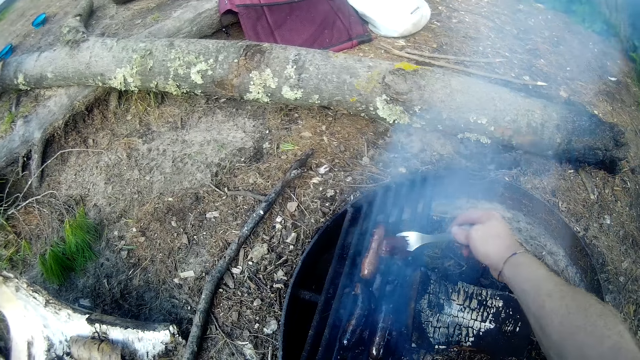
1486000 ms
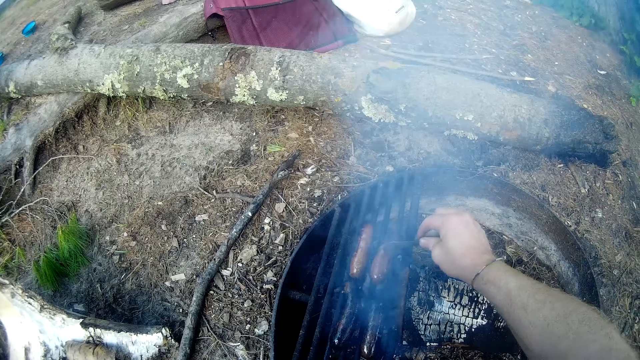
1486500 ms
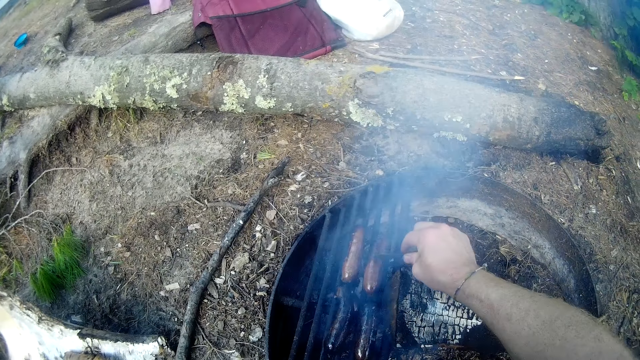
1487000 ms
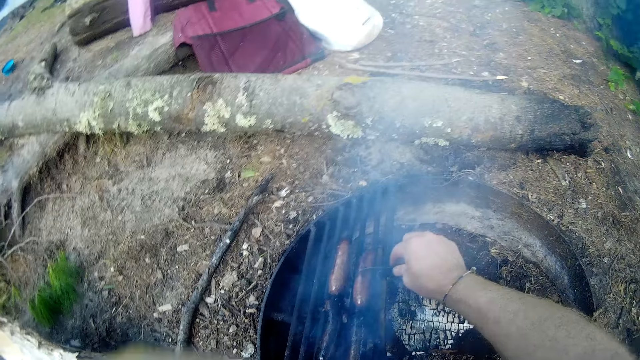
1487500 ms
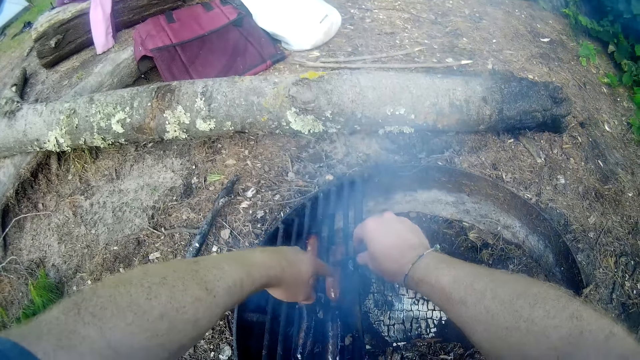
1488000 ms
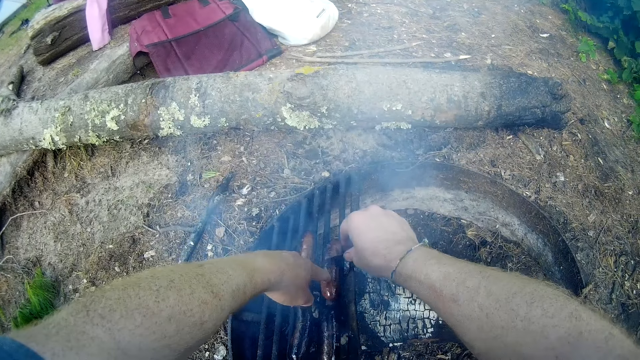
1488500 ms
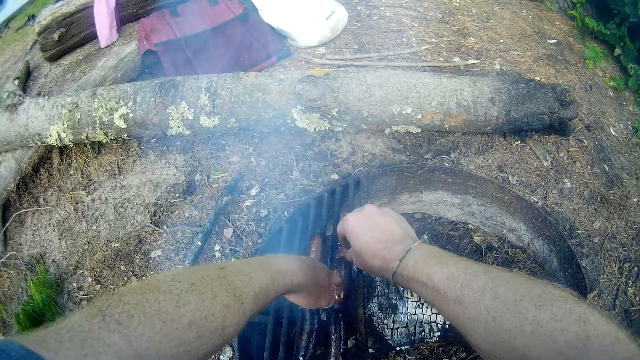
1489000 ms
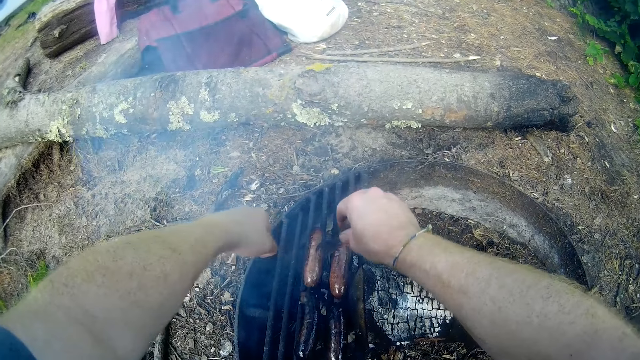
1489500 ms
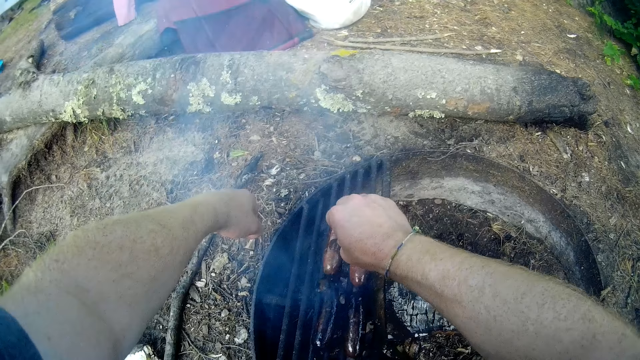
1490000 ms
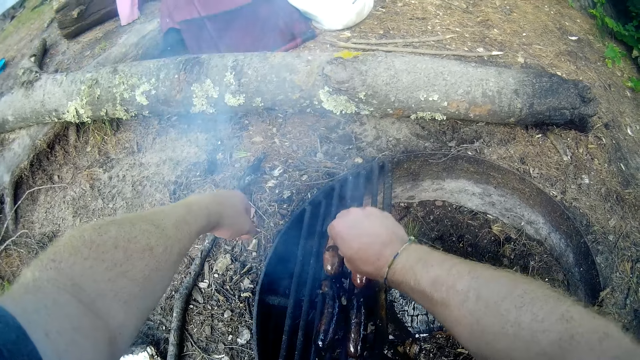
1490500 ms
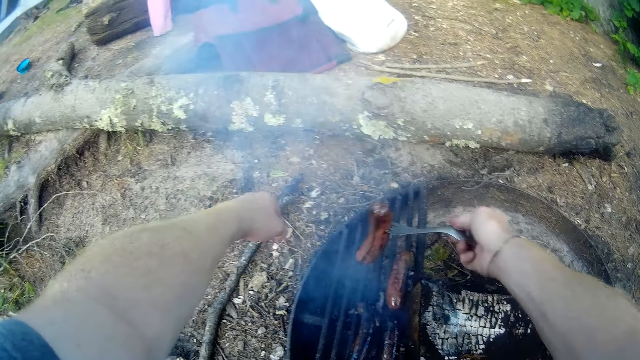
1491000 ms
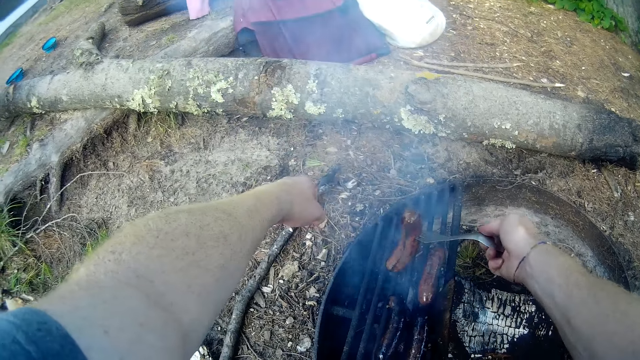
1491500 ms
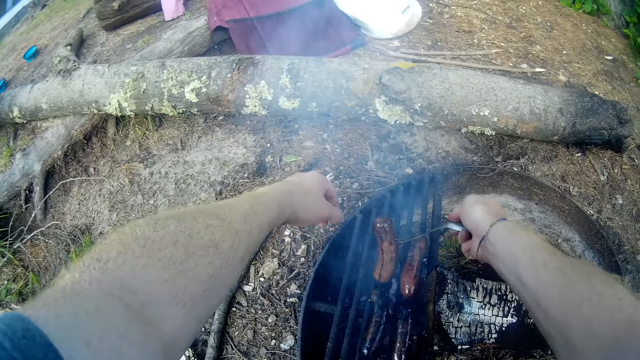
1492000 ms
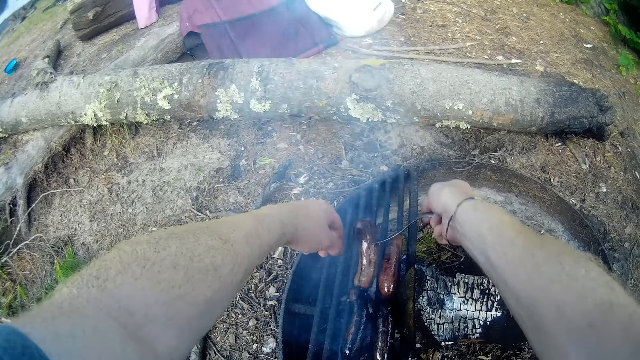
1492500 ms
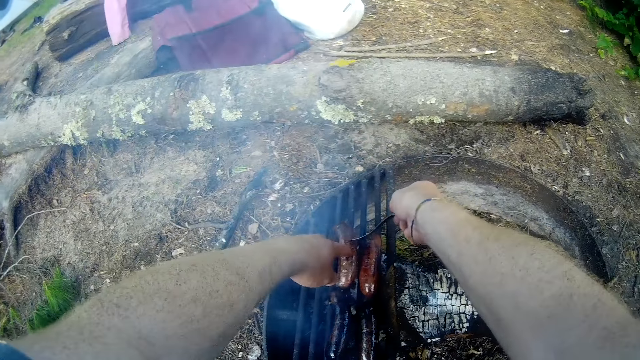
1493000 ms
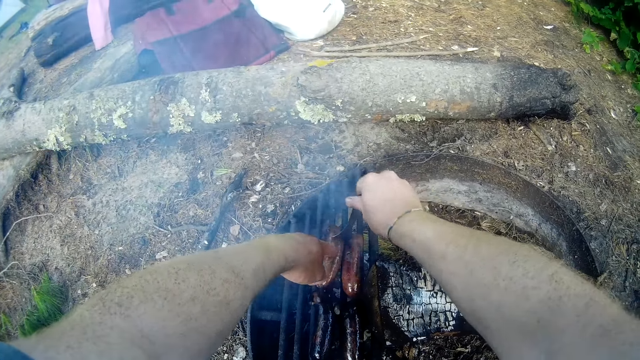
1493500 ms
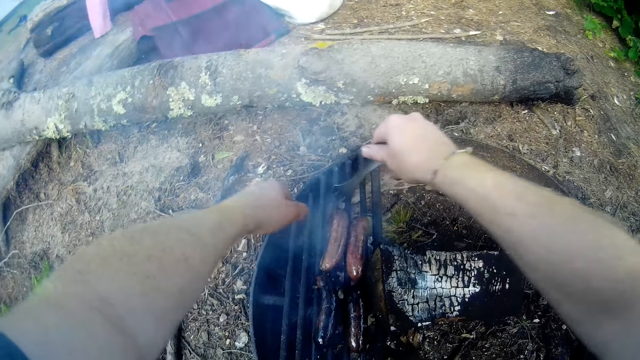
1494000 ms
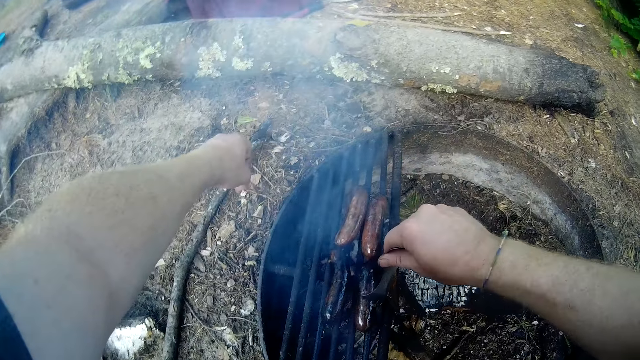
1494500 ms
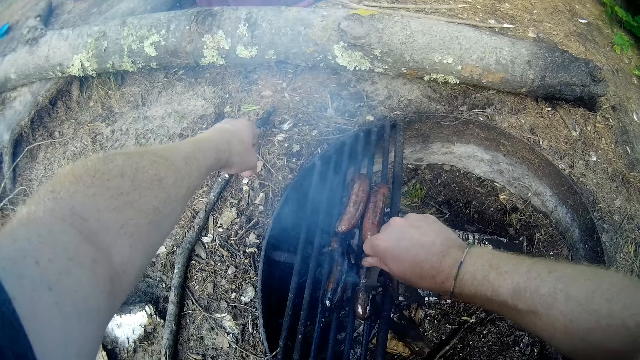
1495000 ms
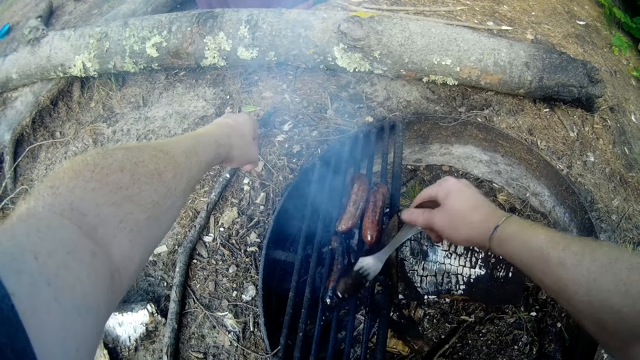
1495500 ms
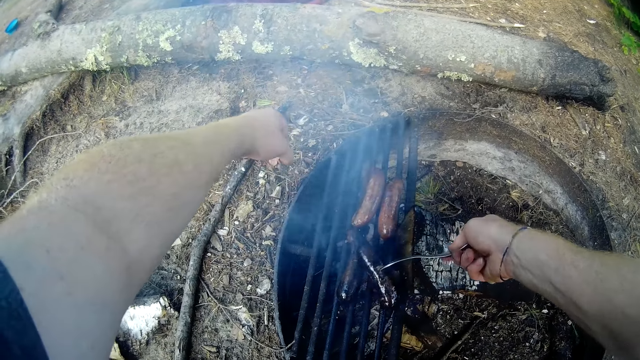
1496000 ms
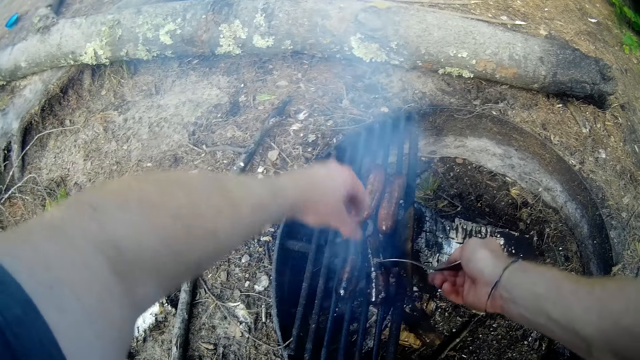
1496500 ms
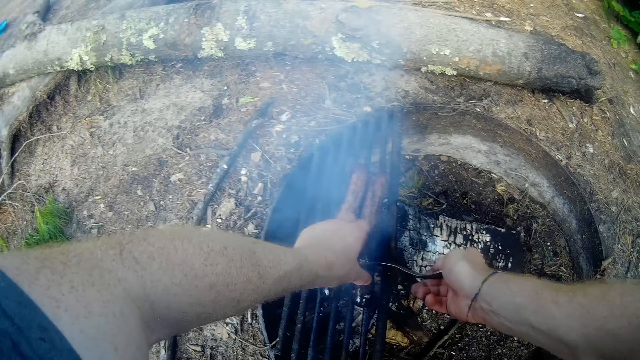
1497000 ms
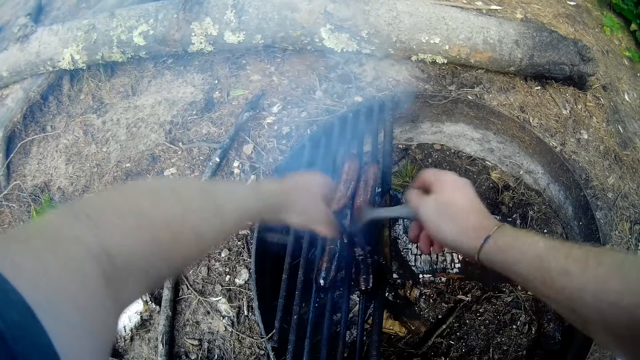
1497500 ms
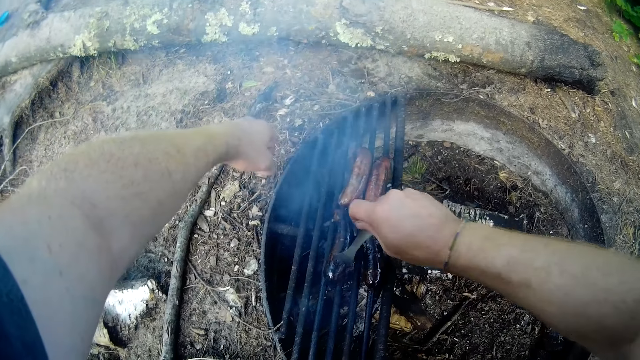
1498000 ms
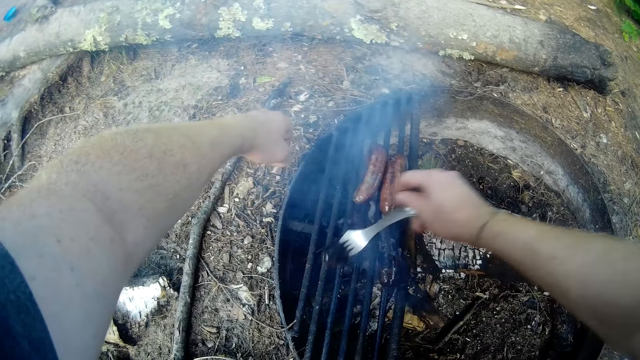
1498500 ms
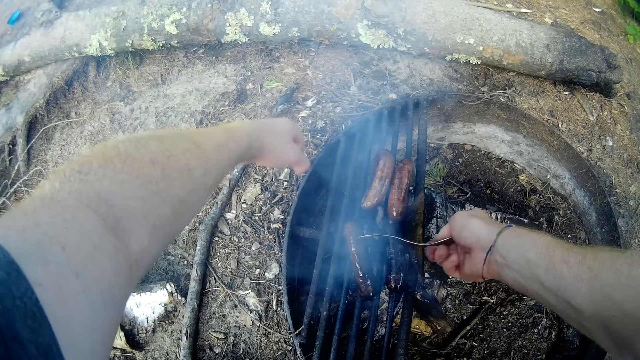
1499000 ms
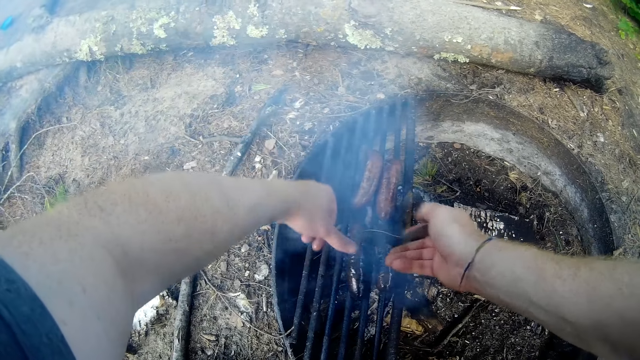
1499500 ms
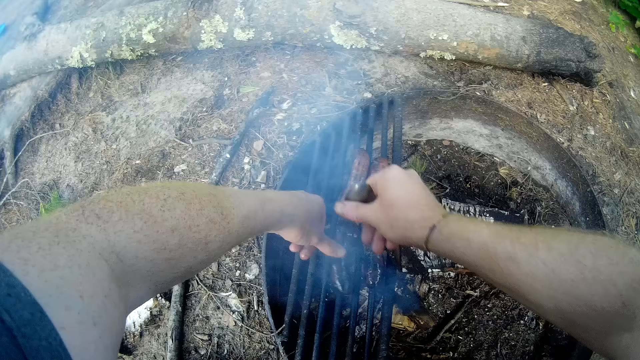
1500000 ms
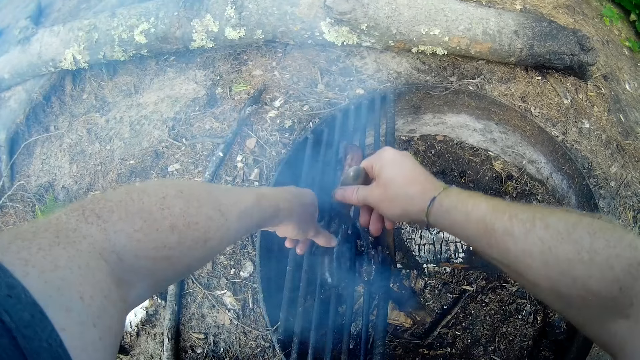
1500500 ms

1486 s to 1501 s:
The camera wearer turns something. They place the sausage on the fire. They flip a second sausage on the fire. They flip a third sausage on the fire. They flip a fourth sausage on the fire.

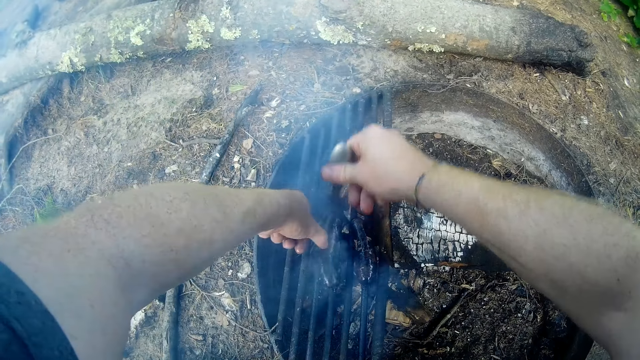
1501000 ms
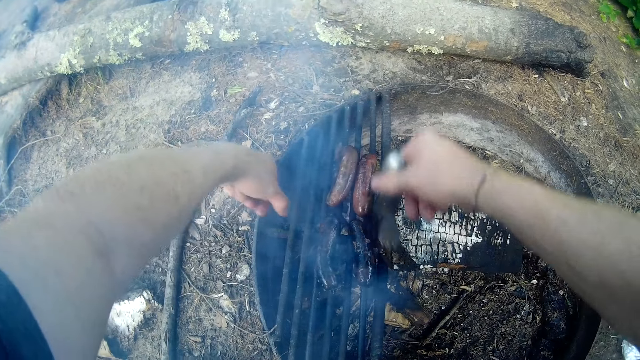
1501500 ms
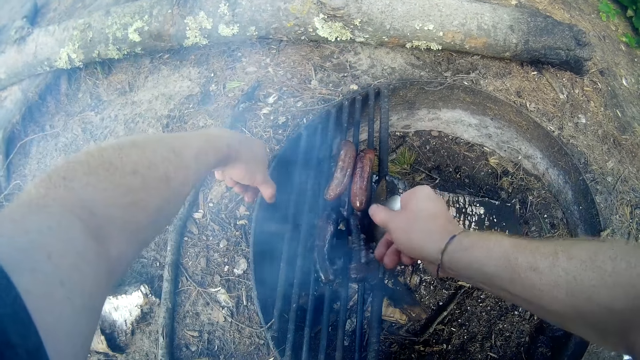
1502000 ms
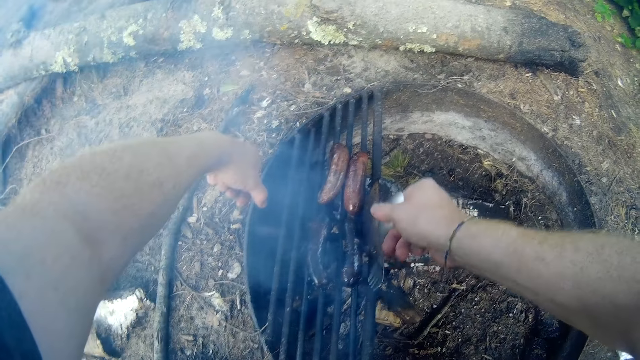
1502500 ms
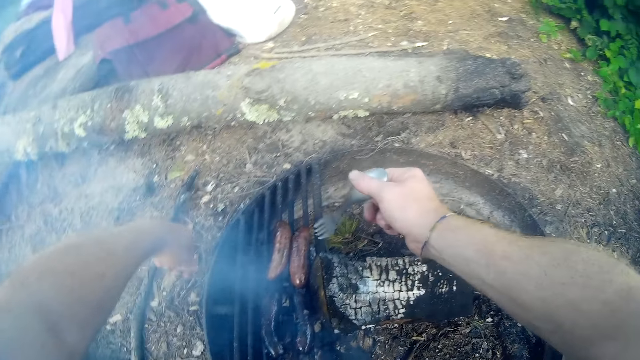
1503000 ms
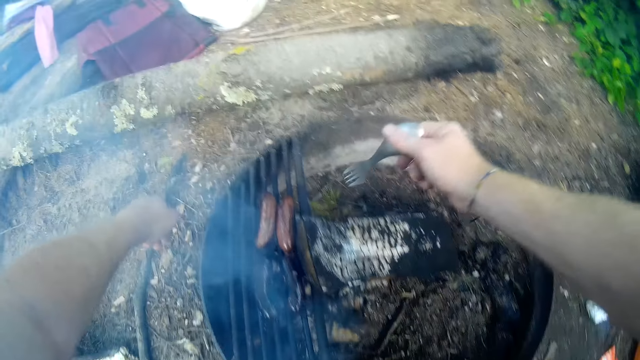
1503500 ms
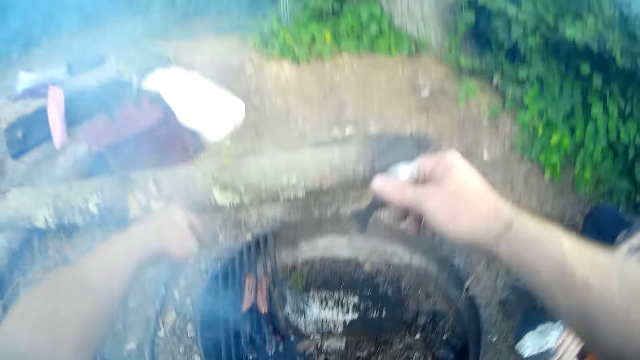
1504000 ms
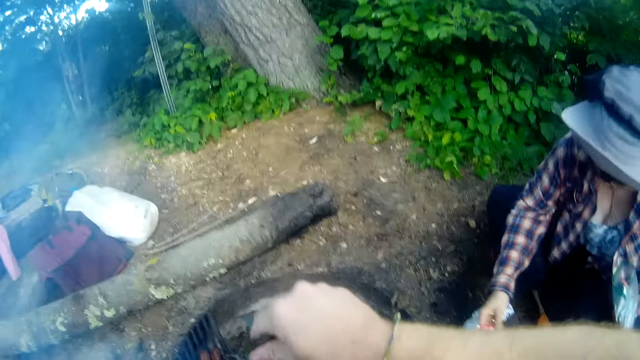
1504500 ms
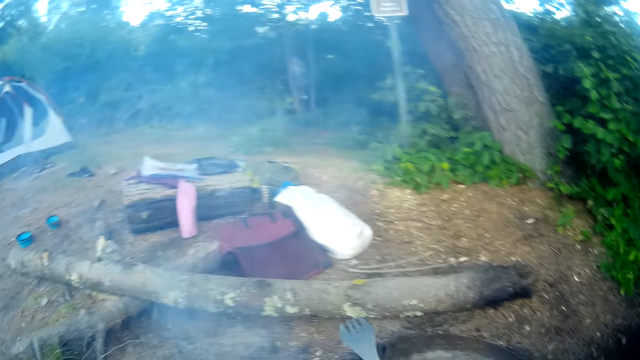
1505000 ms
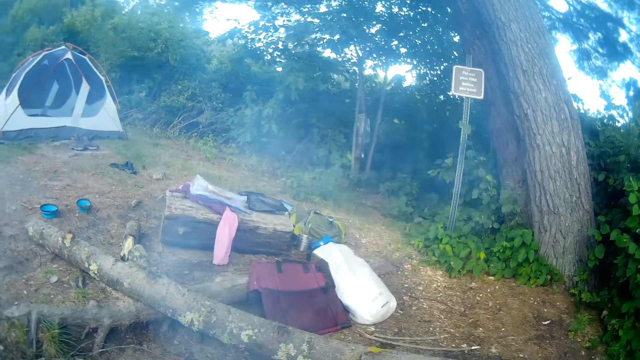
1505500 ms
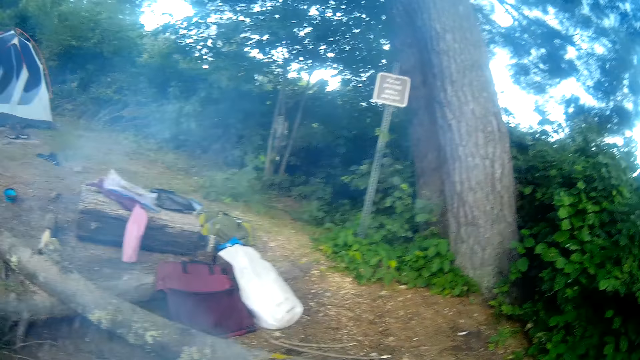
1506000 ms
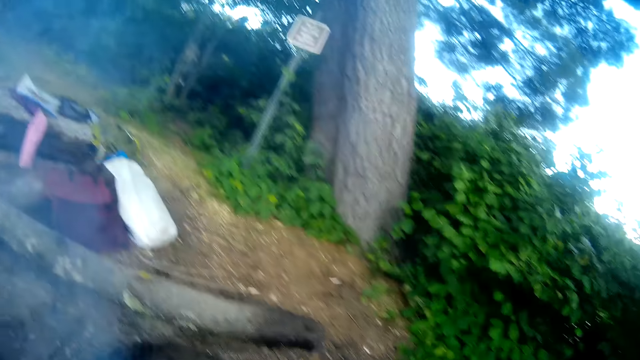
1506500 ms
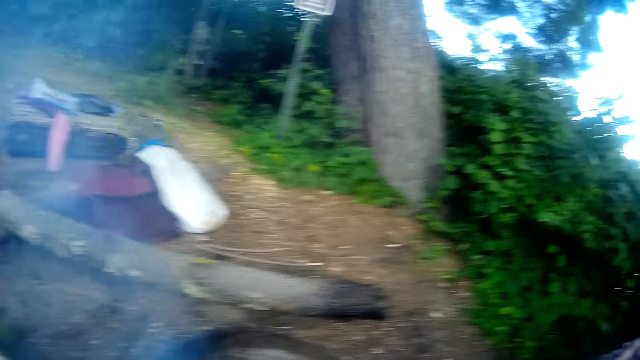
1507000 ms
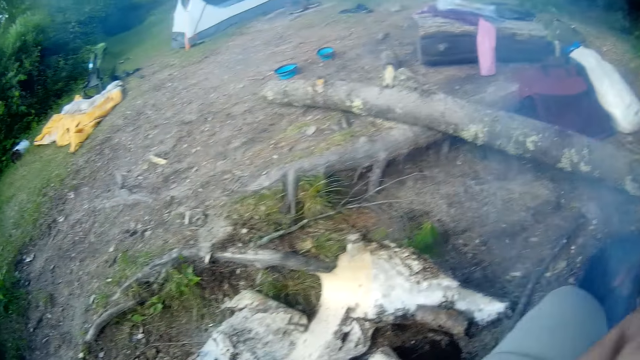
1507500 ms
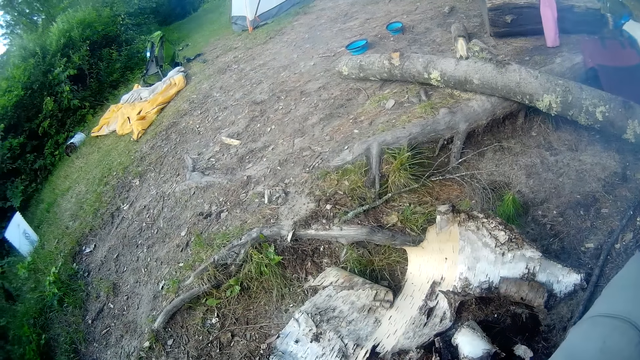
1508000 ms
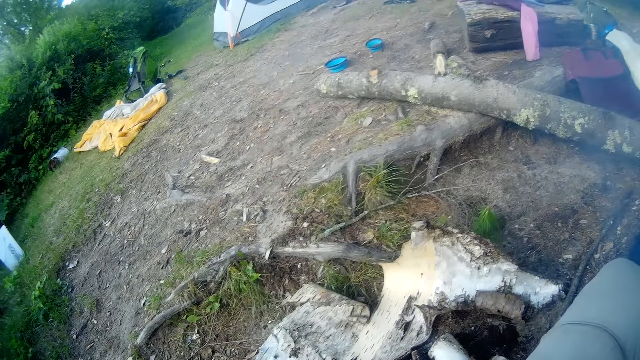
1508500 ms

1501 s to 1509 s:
The camera wearer looks around the camp site.
